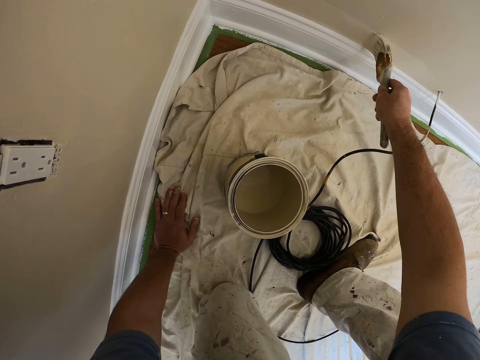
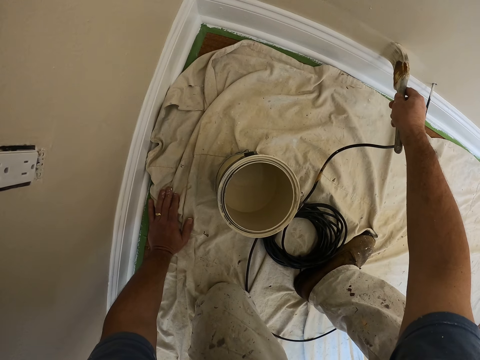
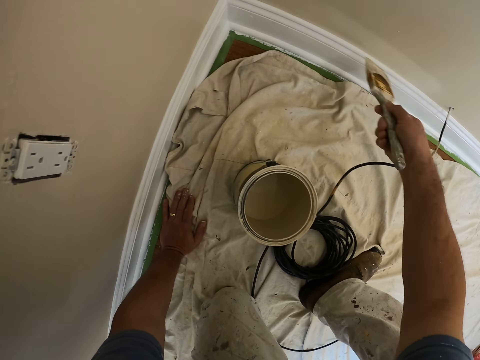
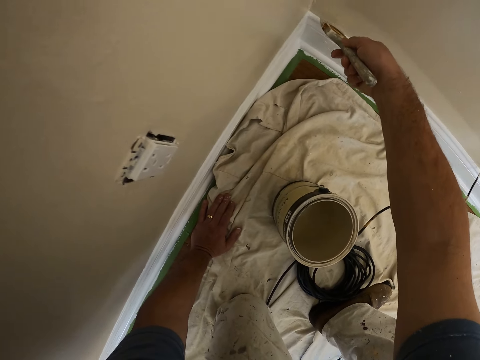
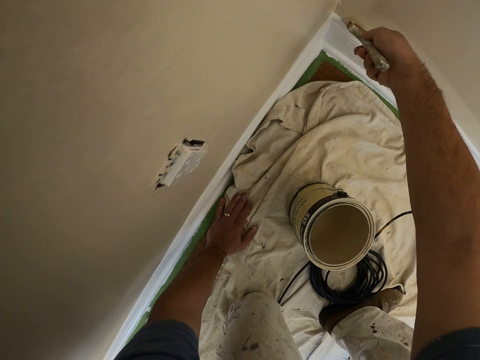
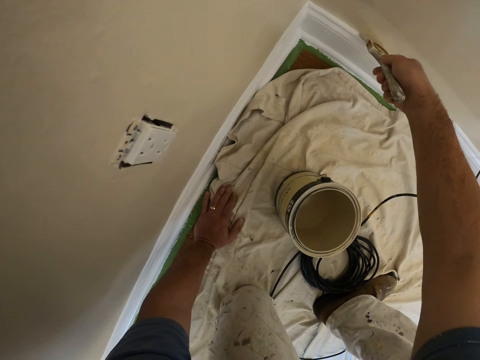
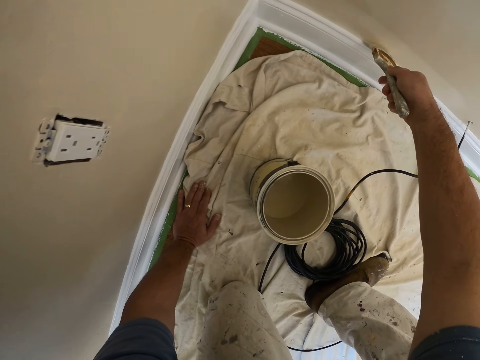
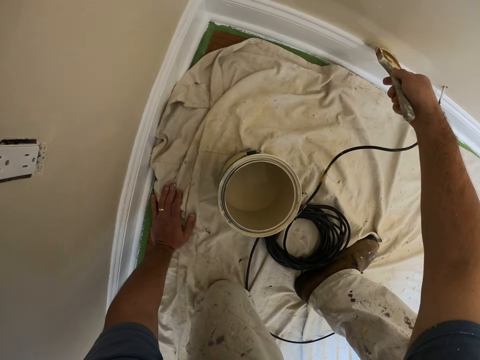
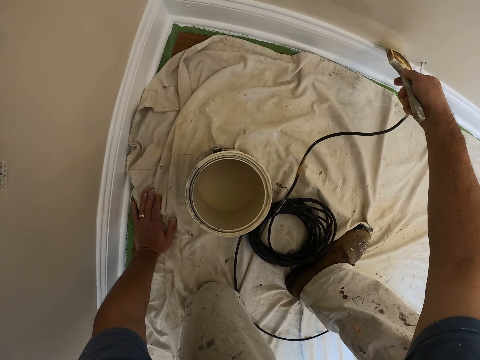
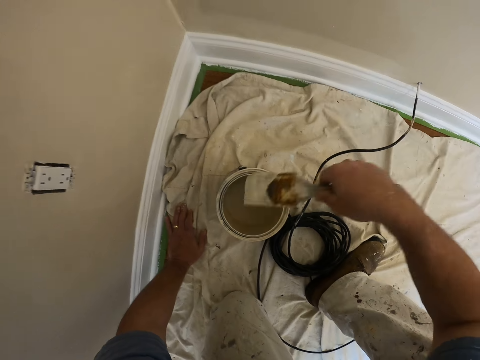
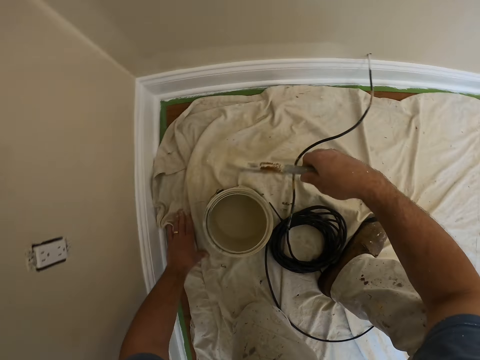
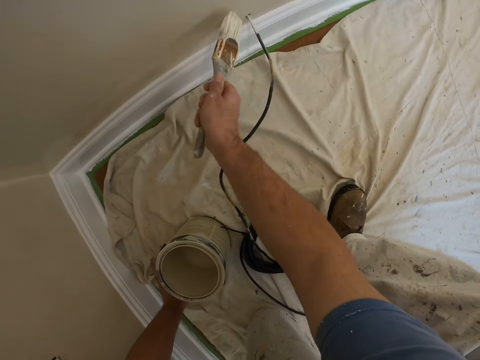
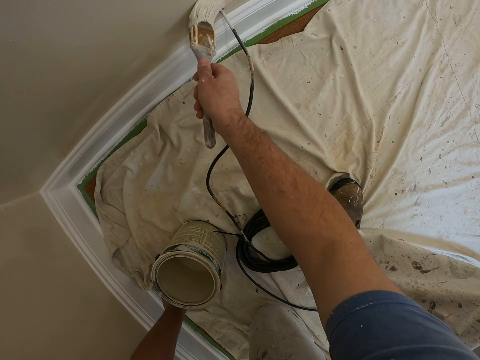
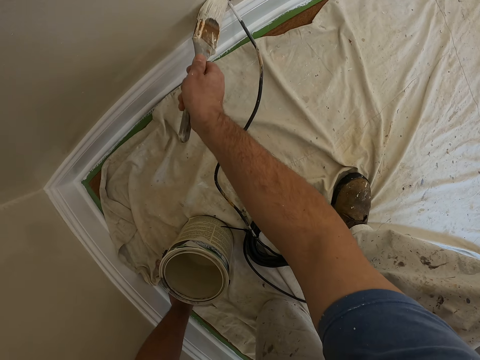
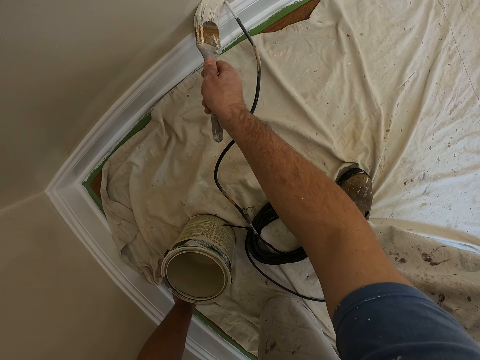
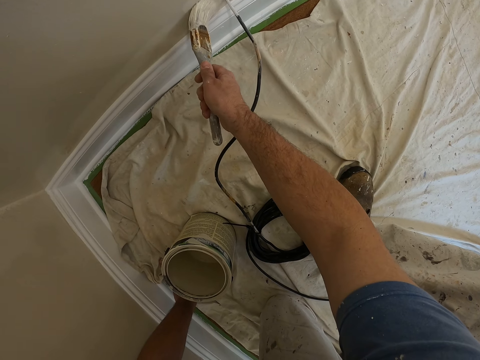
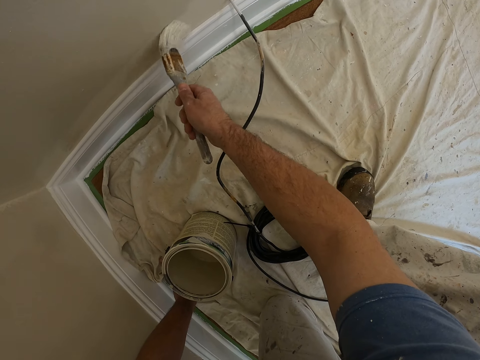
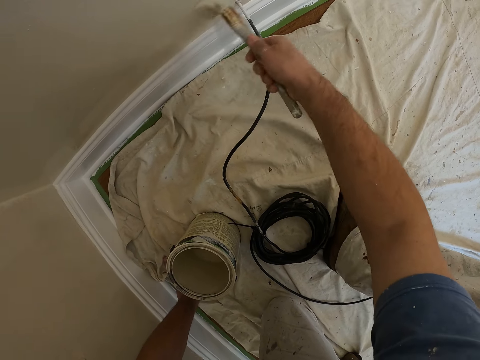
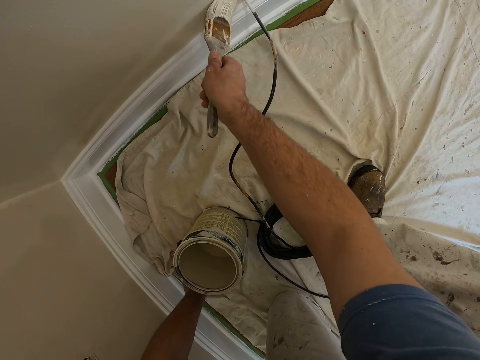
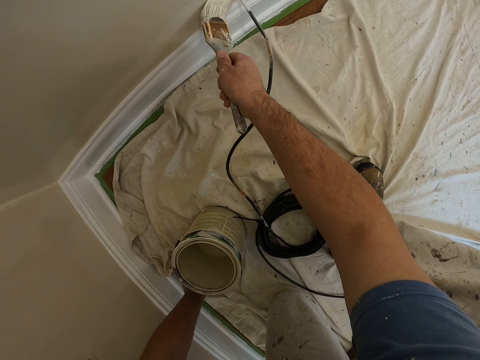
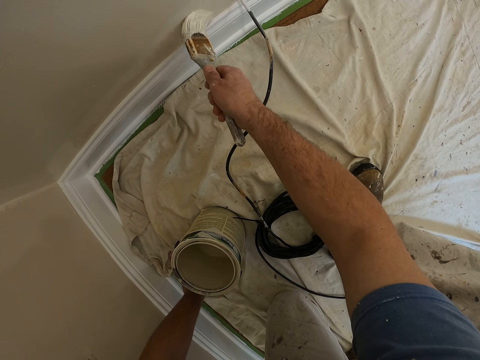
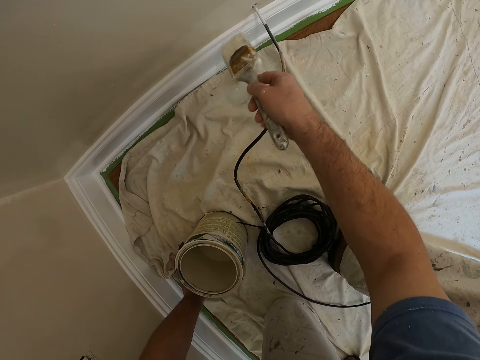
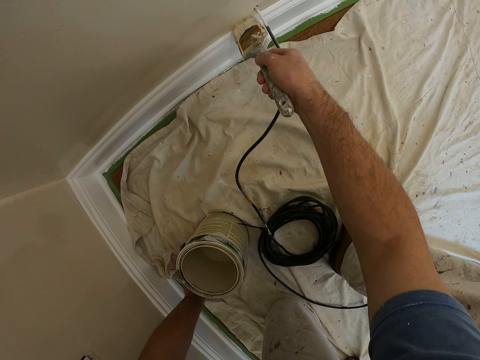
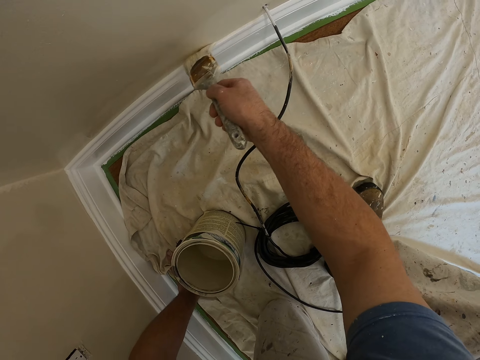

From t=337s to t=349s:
The camera wearer dips the paint brush into the paint bucket. They paint the wall in the house with the paint brush.

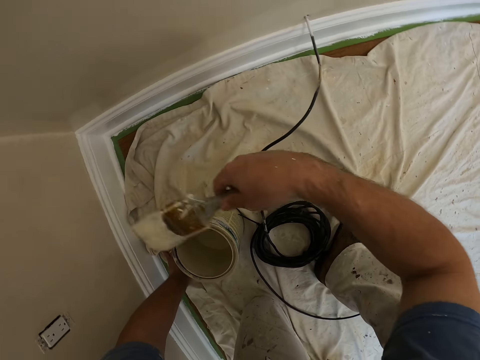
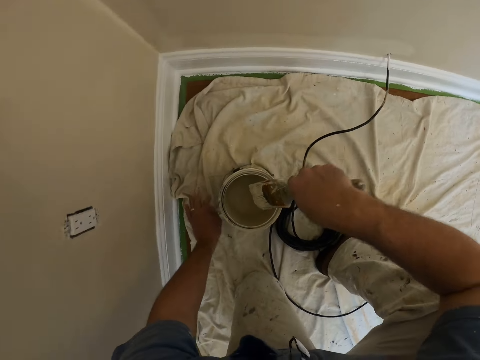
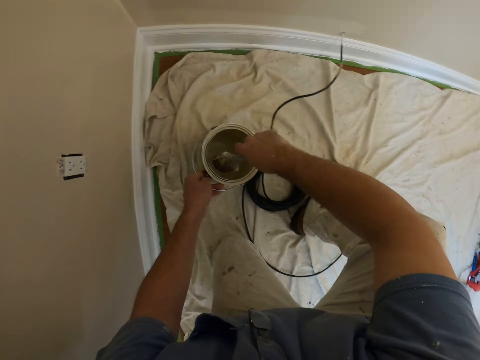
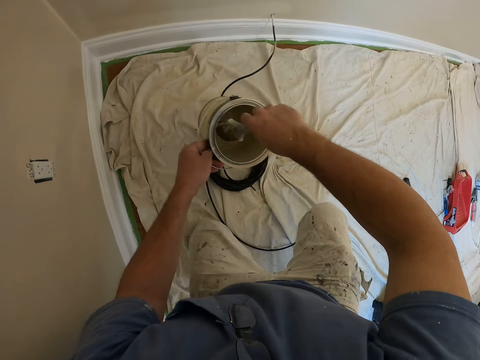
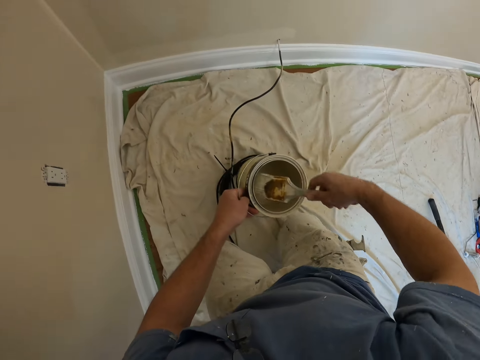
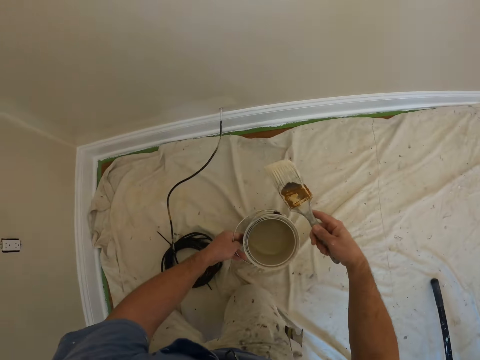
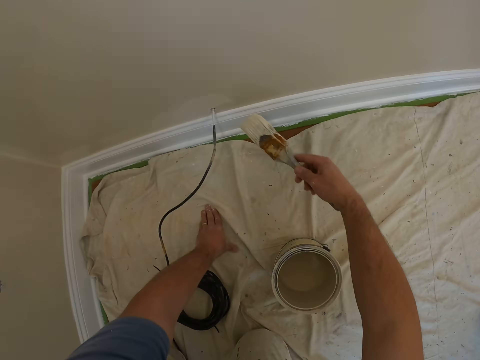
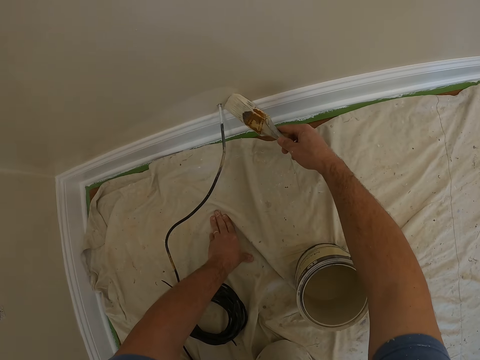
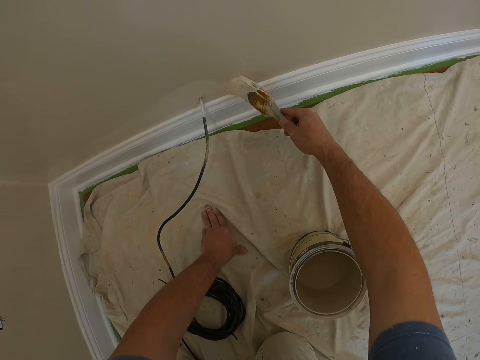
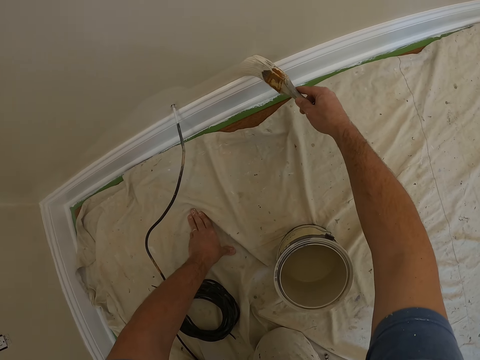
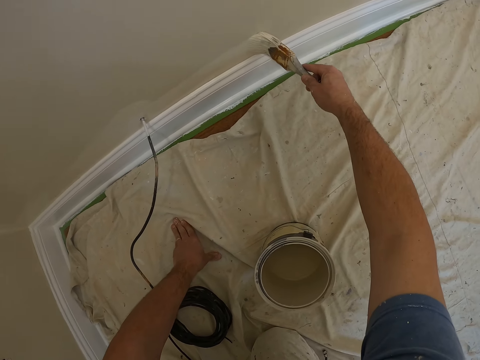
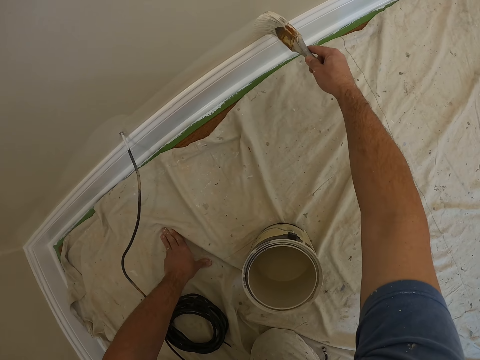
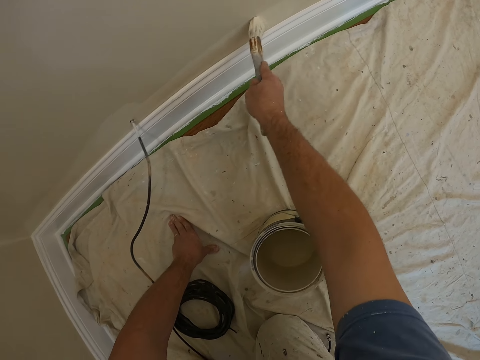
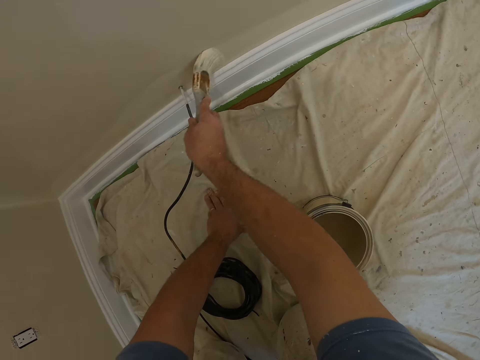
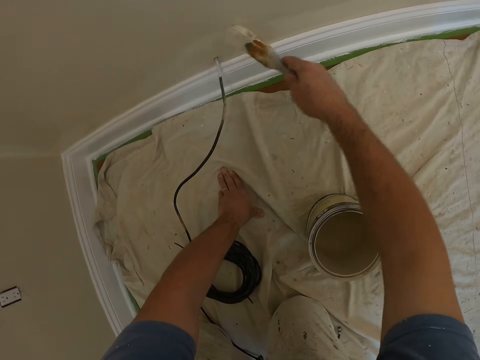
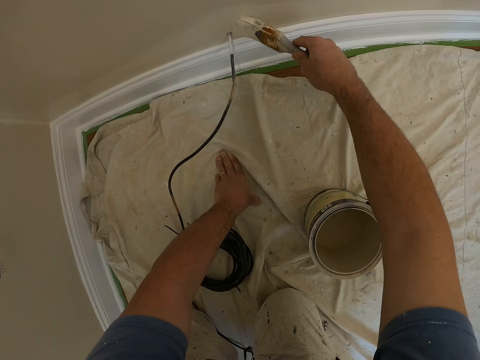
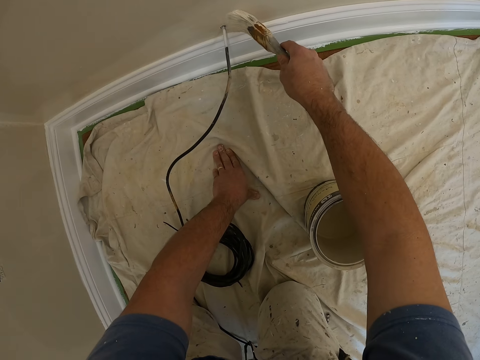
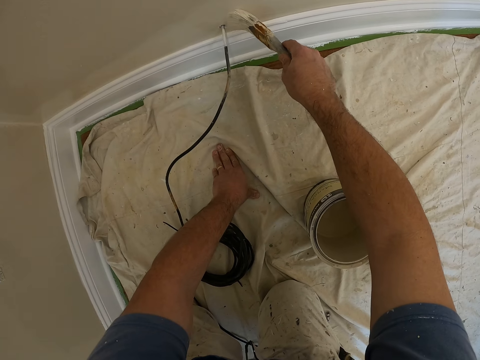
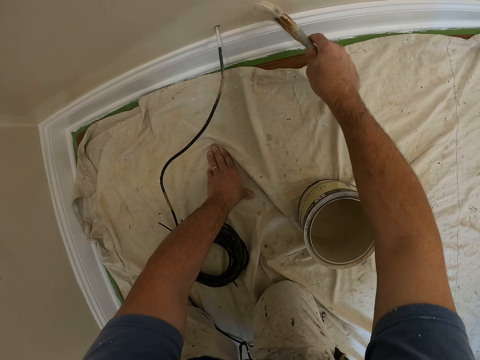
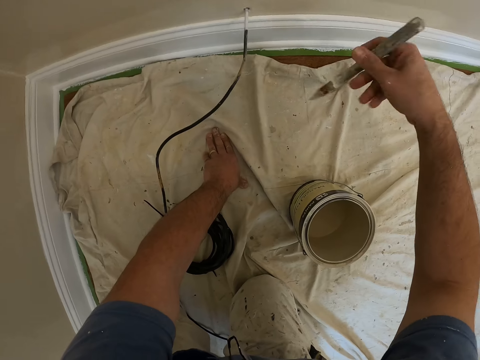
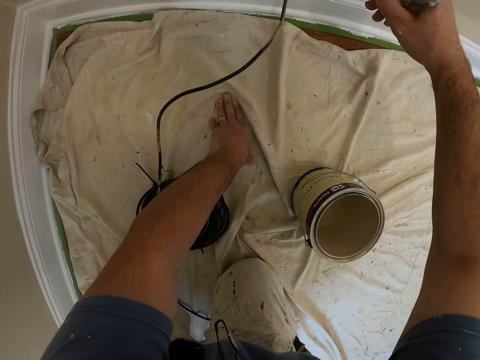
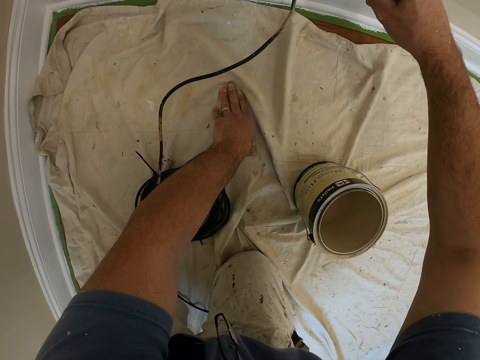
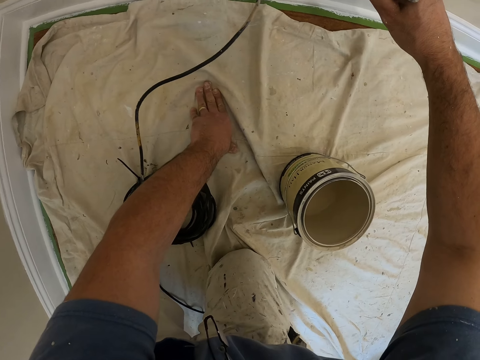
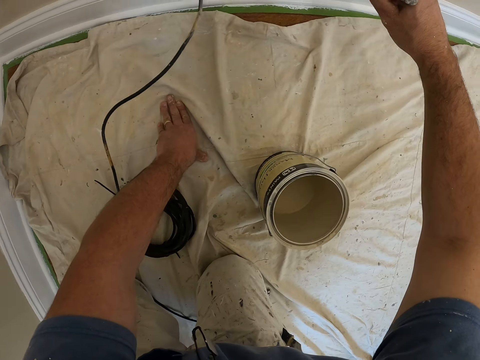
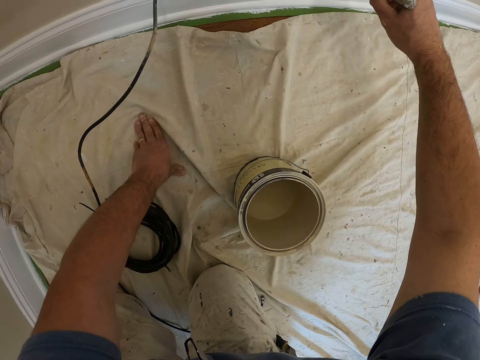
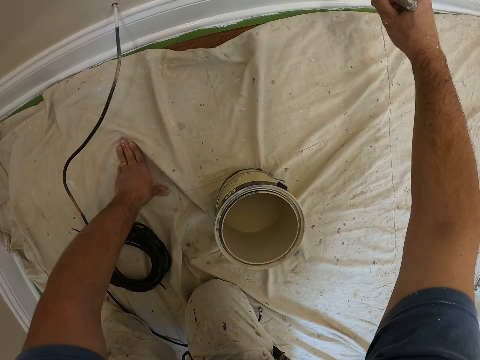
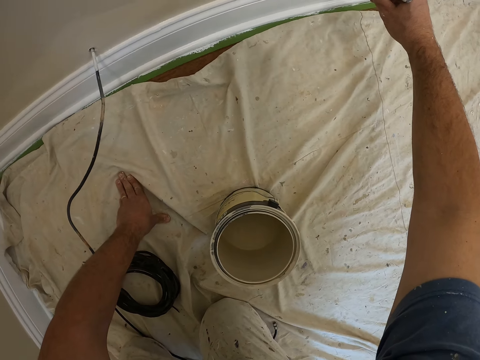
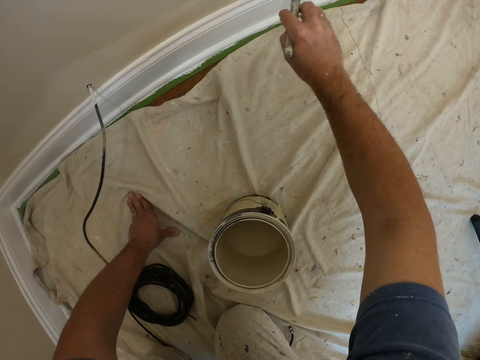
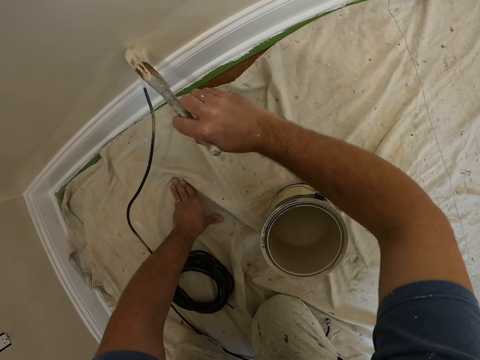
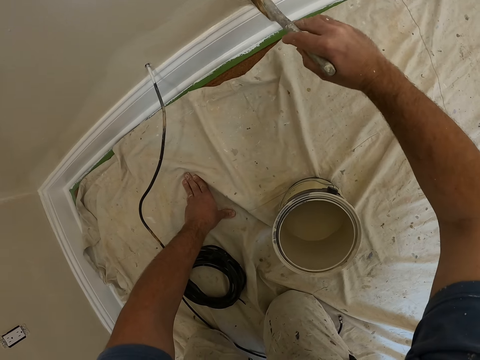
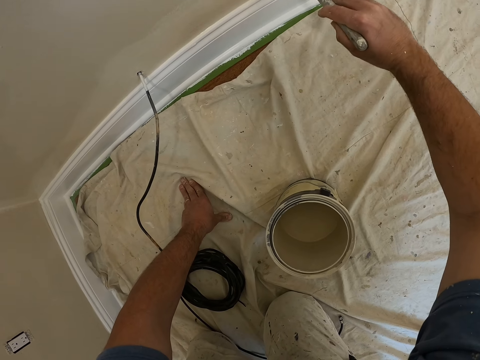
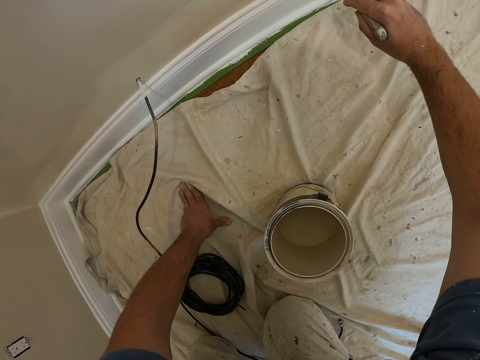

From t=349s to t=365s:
The camera wearer dips the paint brush into the paint bucket. He holds the paint bucket with his left hand. He picks up the paint bucket from the floor. He shakes the paint brush into the paint bucket. He kneels on his right foot. He drops the paint bucket on the floor. He supports himself on the ground with his left hand. He paints the wall in the house with the paint brush. He twists the paint brush on his hand. He continues painting.
